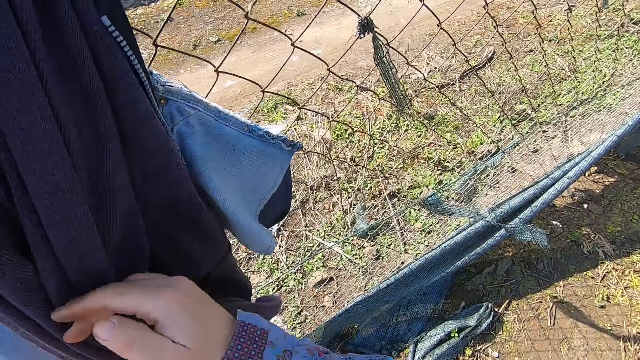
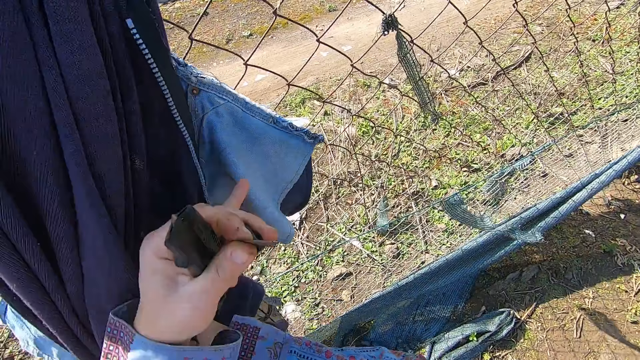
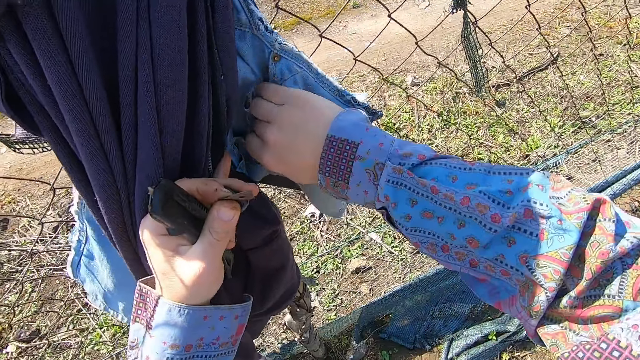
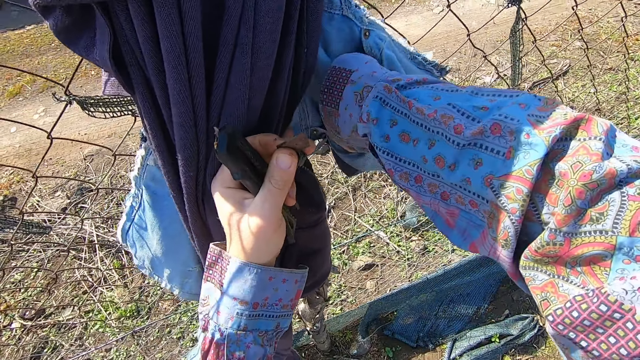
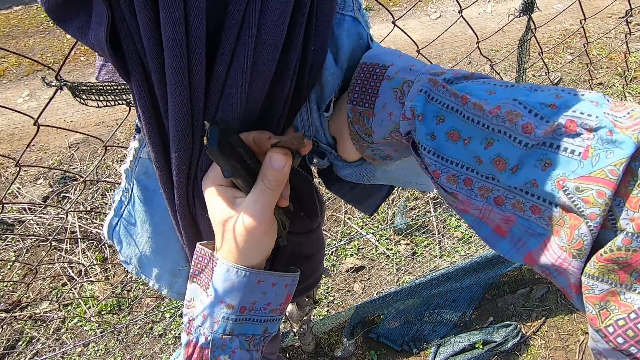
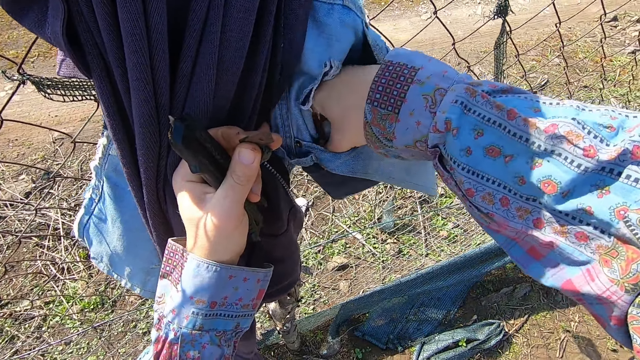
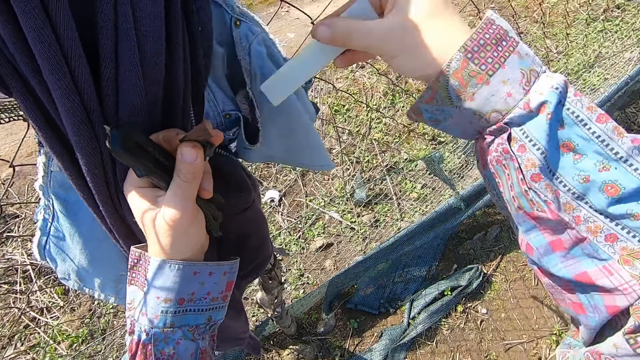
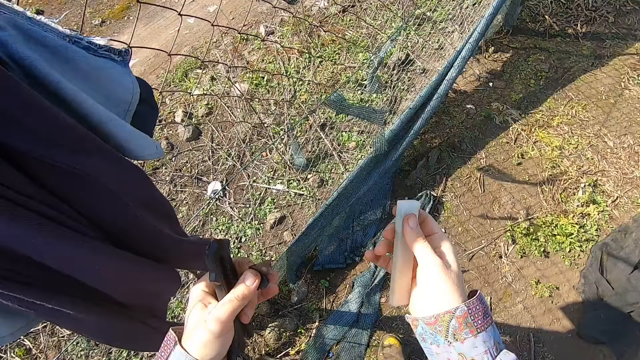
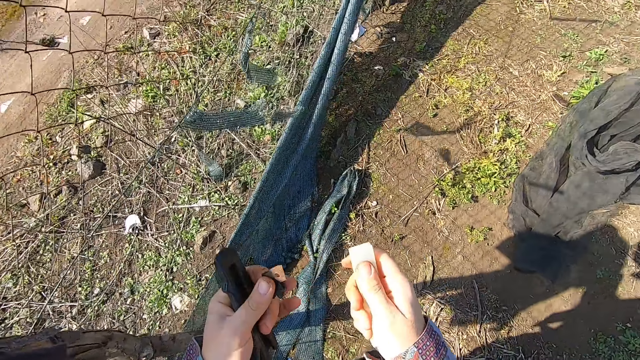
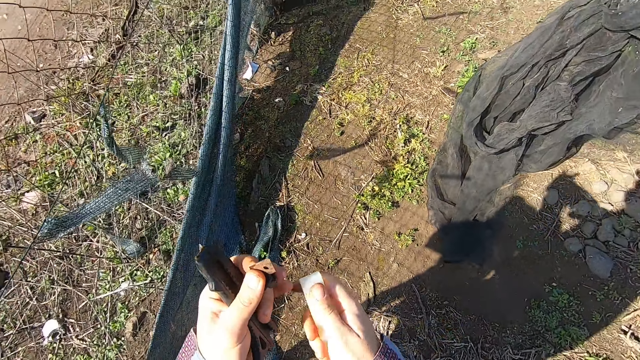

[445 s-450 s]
The camera wearer moves his hand out of the pocket. He shoves another cloth aside with both hands. He holds the other cloth aside with his left hand. He puts his hand into another cloth pocket. He removes a blade container from the other cloth pocket.

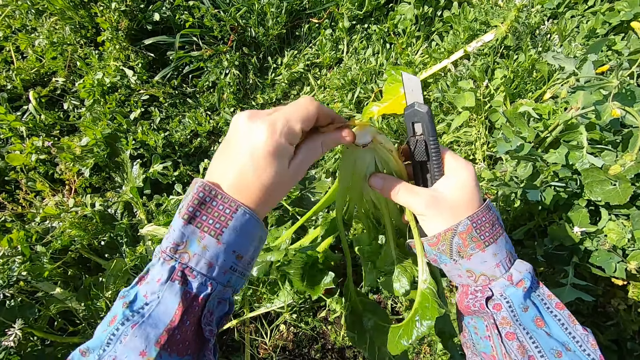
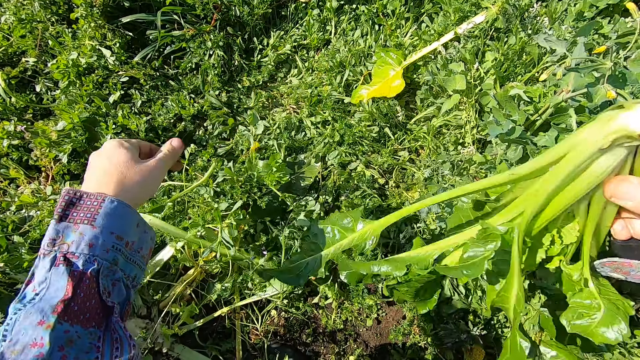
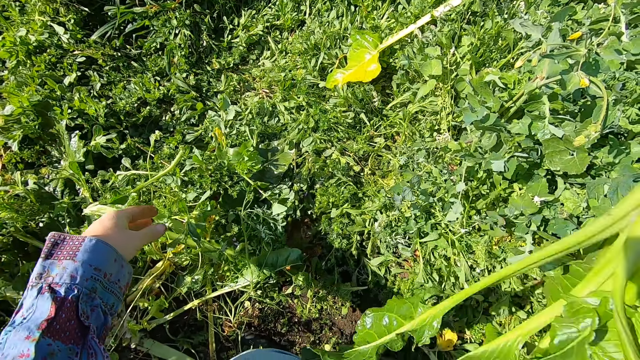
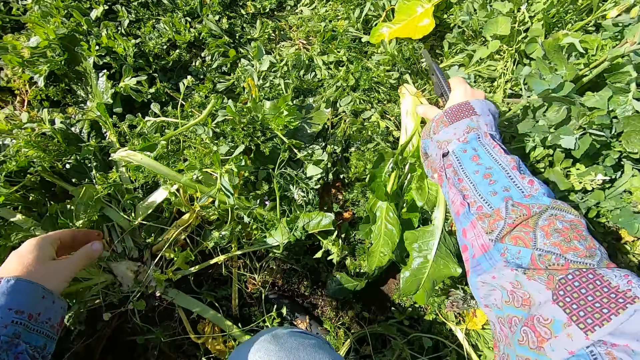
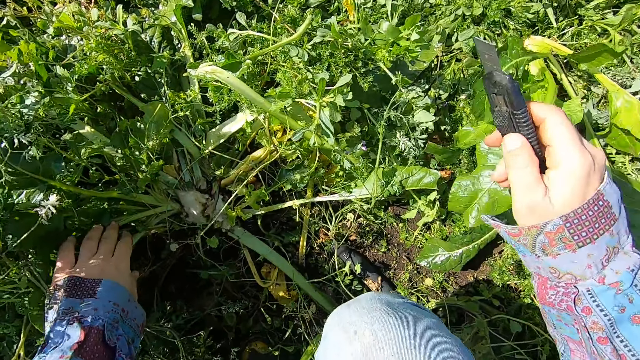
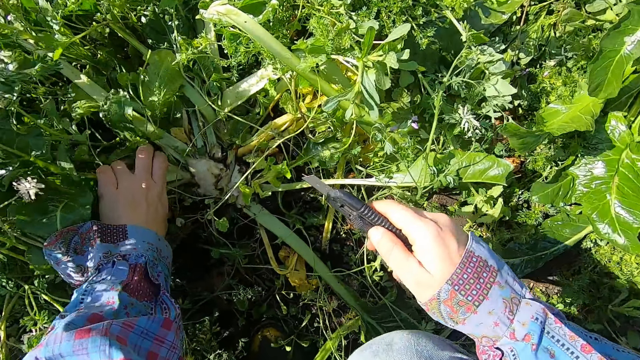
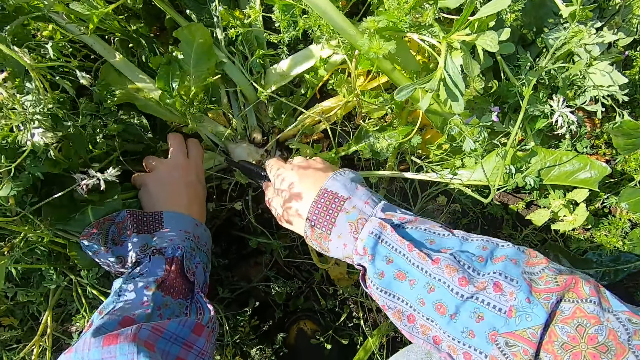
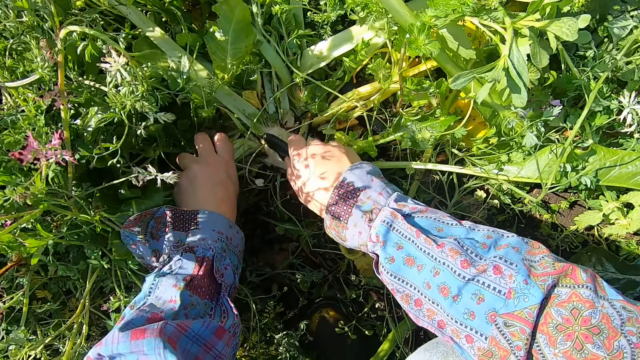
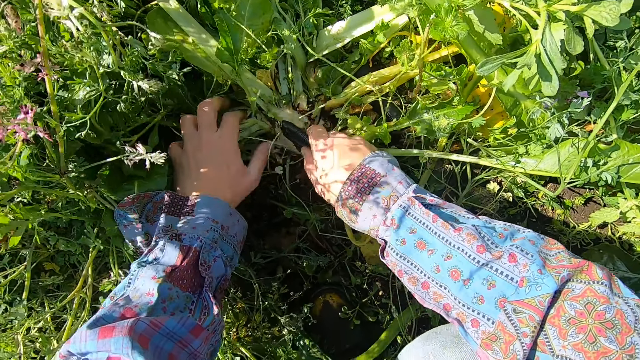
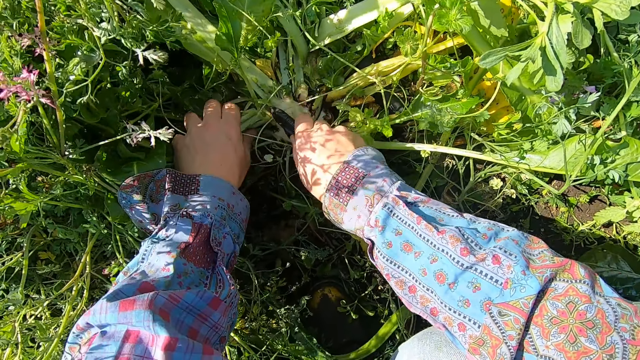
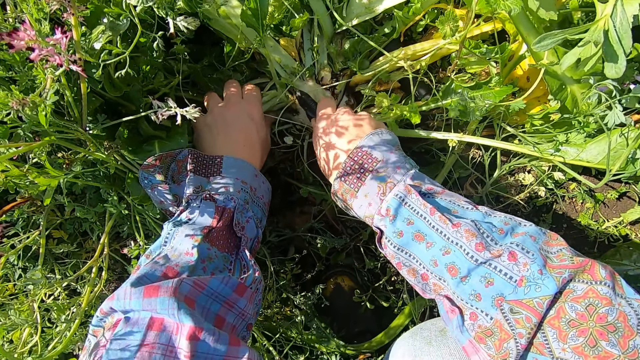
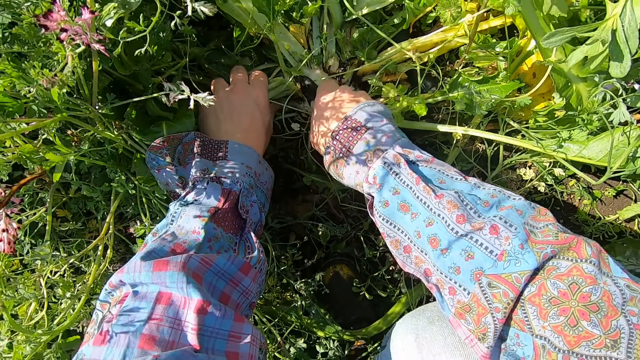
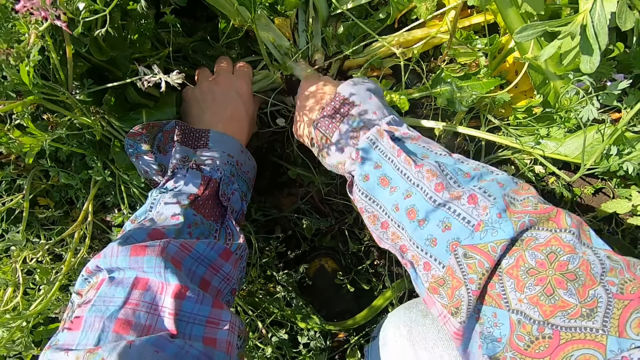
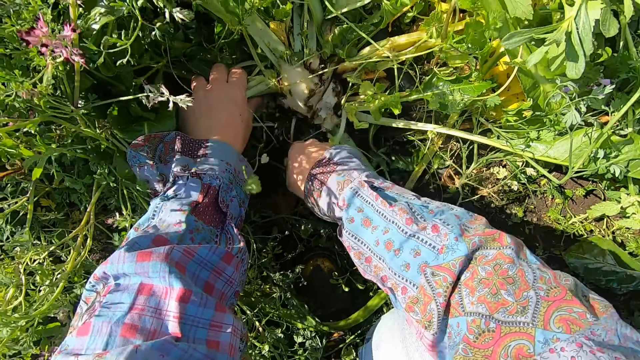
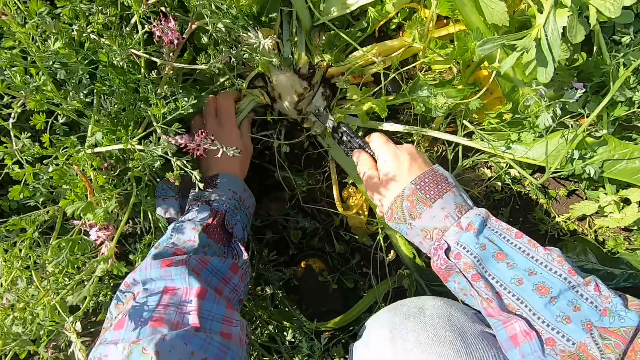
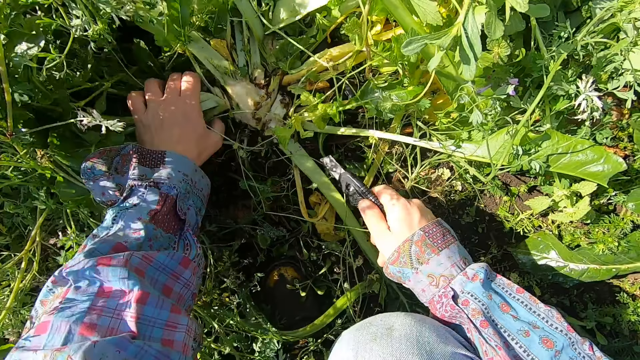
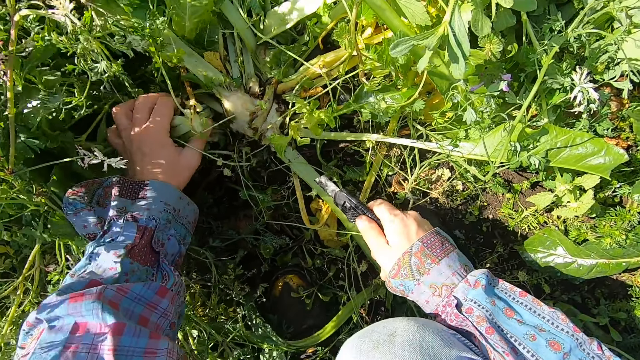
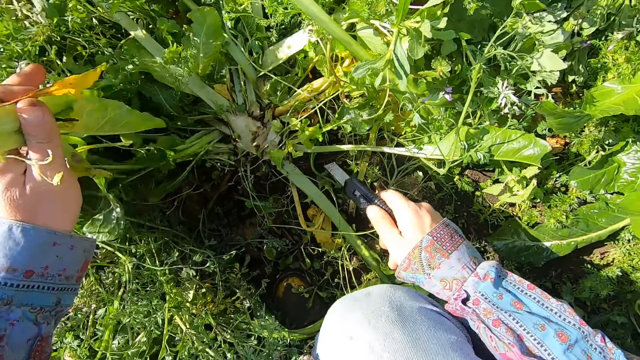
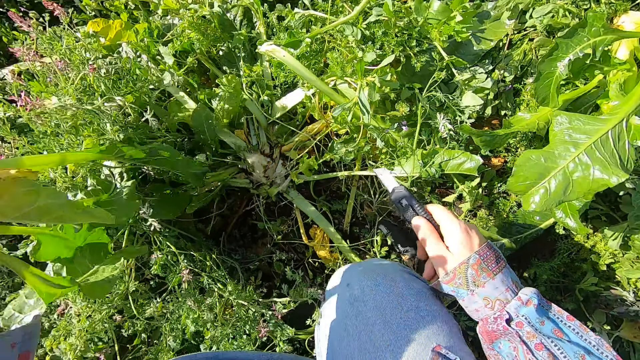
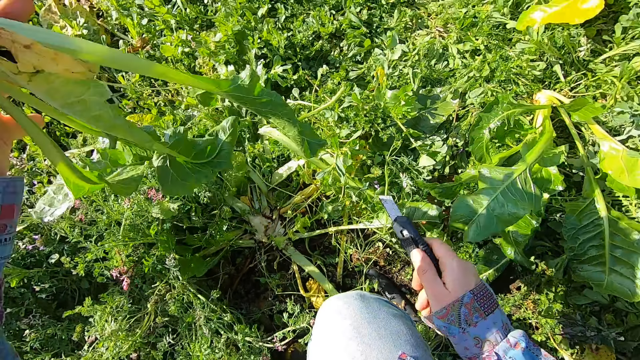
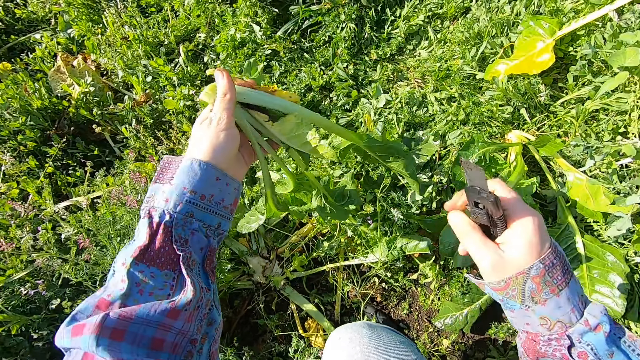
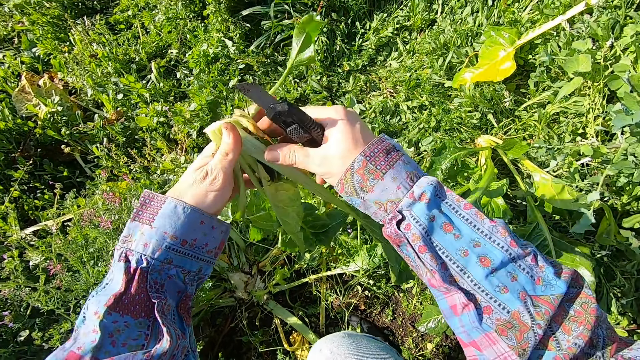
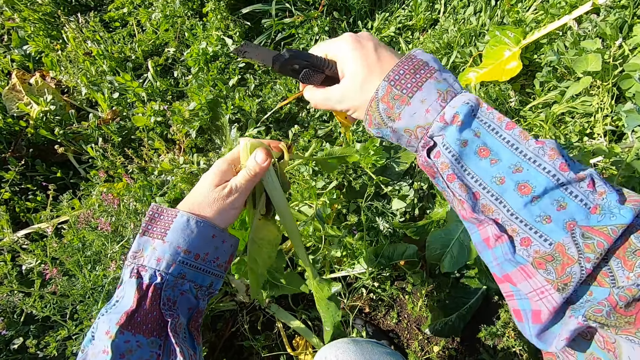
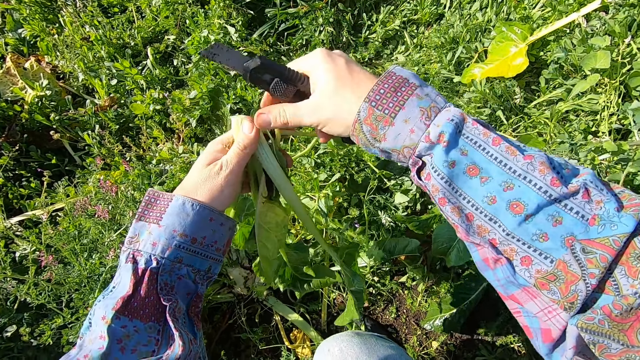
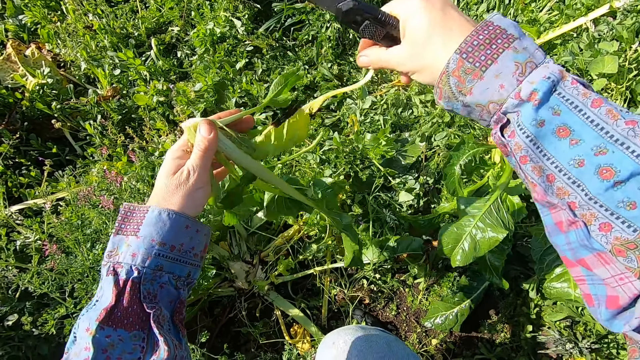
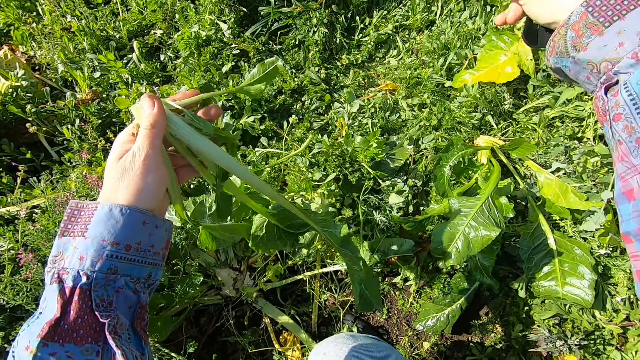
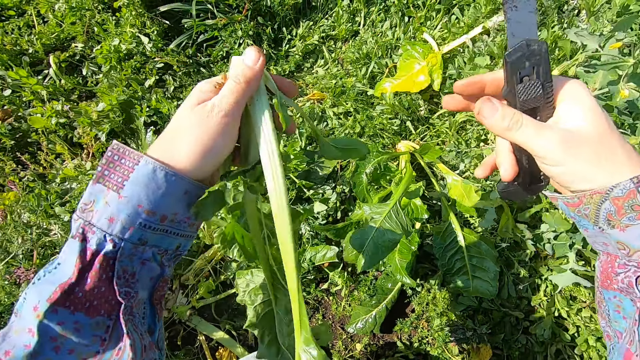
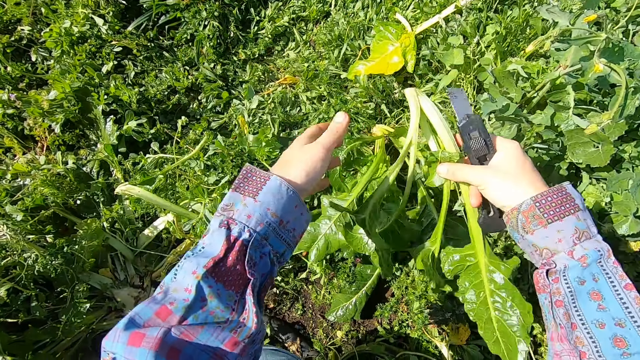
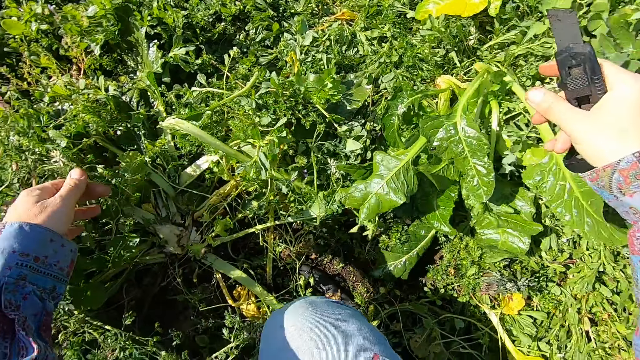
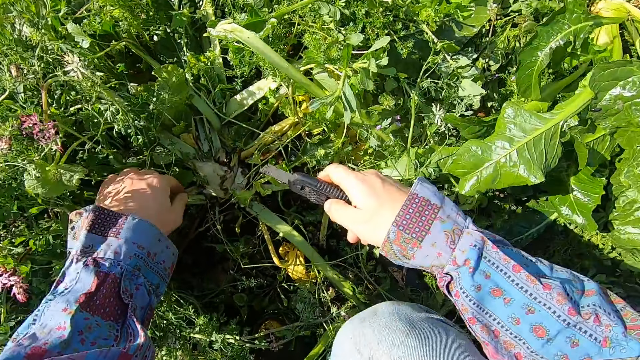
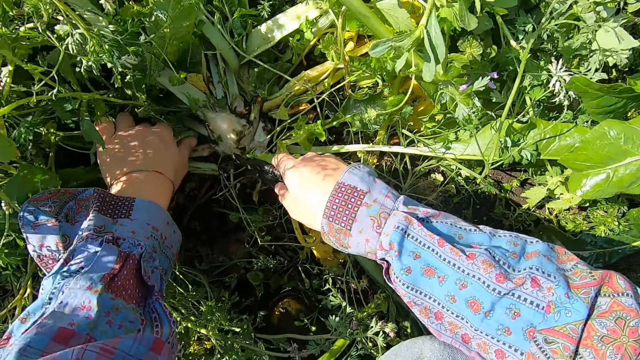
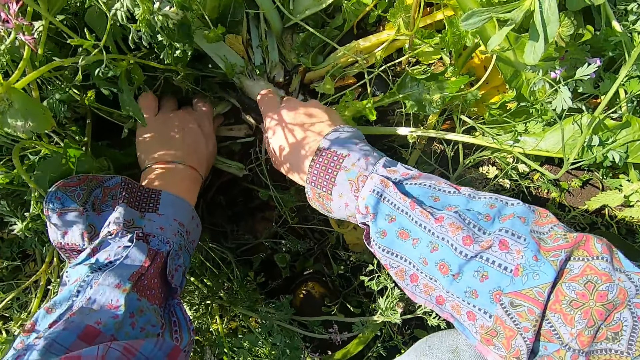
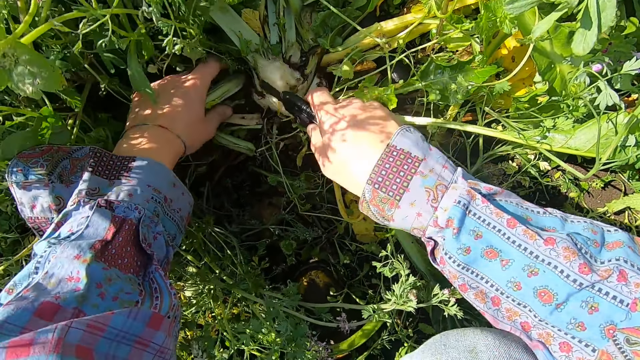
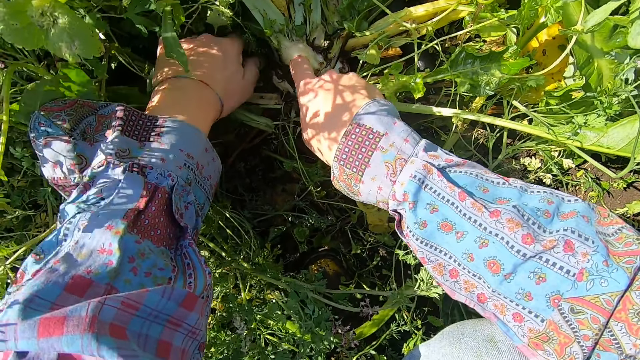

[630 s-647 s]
The camera wearer throws the leaf. He drops the chard or lettuce on other plants. He holds the lettuce. He cuts the lettuce with a pocket knife. He removes the chard with his left hand. He breaks away bad branches from the chard with his right hand. He throws the leaf. He plucks a lettuce leaf and throws the leaf. He passes the chard to his right hand and drops the chard on other plants. He holds the lettuce.
